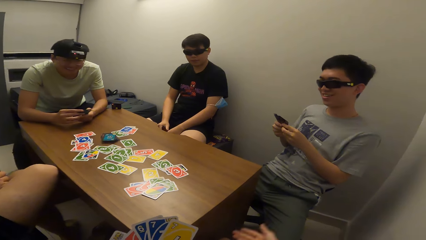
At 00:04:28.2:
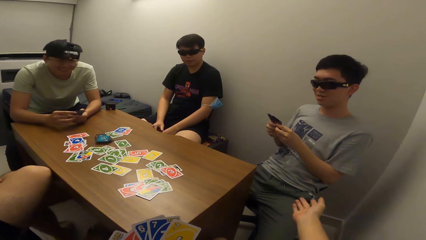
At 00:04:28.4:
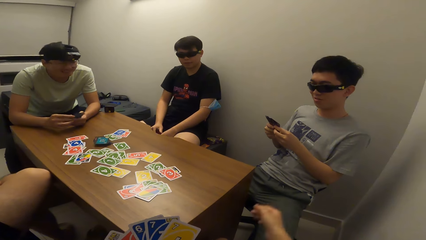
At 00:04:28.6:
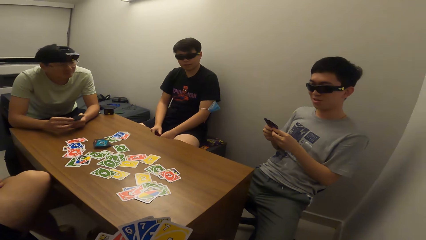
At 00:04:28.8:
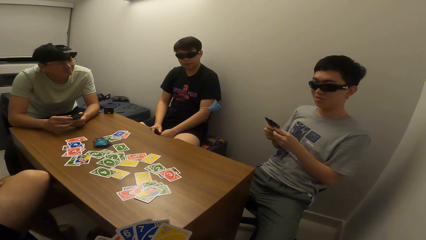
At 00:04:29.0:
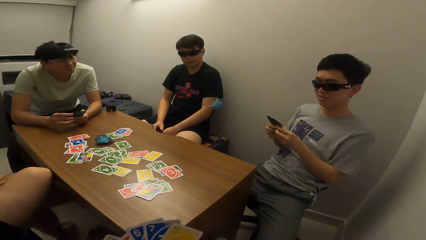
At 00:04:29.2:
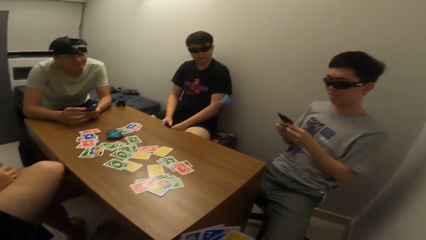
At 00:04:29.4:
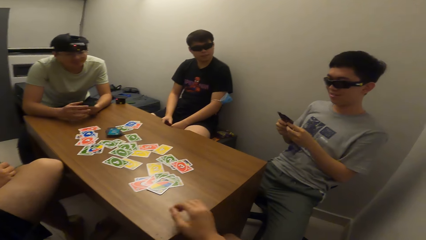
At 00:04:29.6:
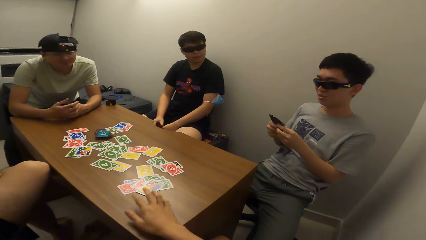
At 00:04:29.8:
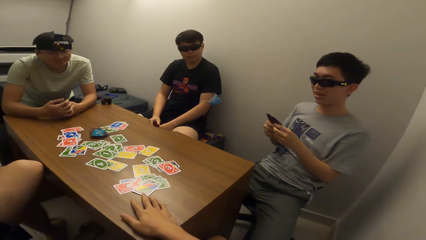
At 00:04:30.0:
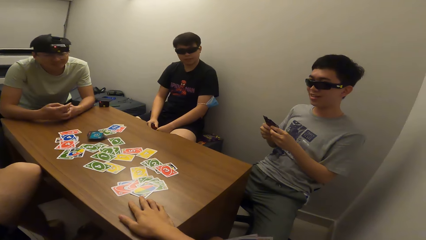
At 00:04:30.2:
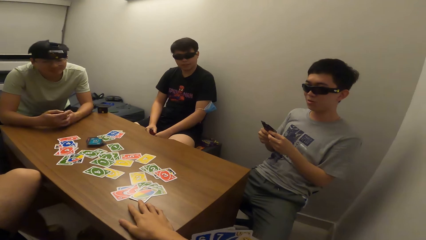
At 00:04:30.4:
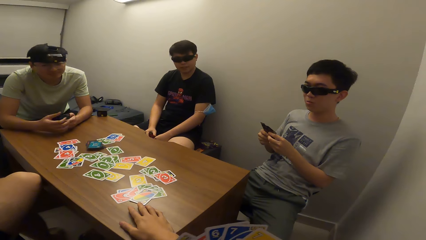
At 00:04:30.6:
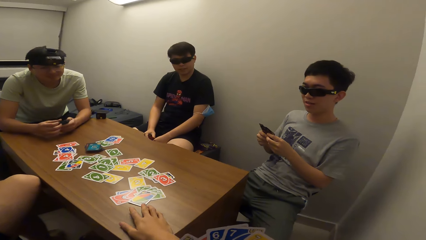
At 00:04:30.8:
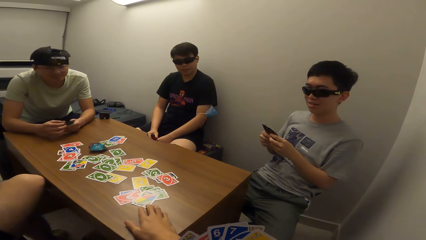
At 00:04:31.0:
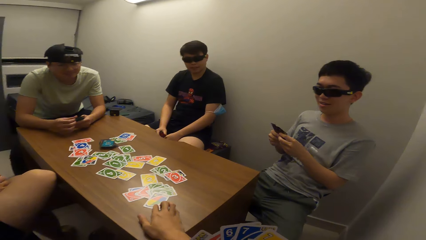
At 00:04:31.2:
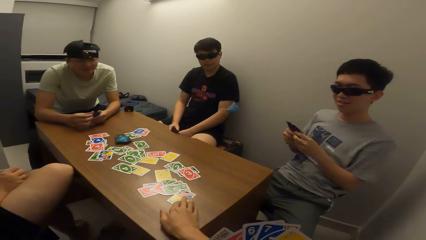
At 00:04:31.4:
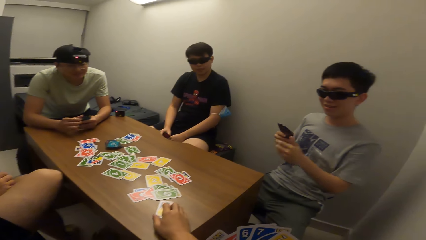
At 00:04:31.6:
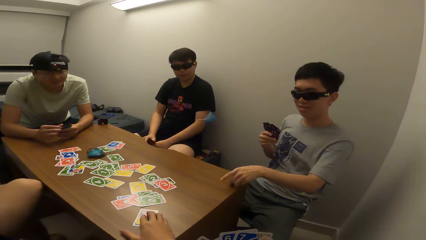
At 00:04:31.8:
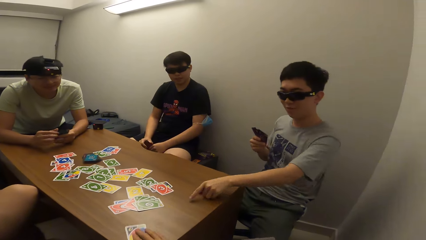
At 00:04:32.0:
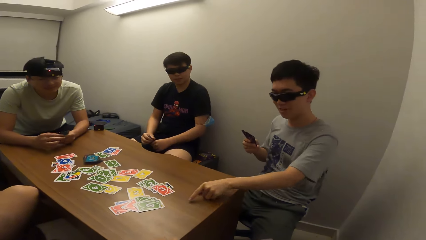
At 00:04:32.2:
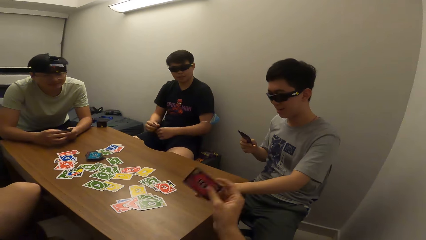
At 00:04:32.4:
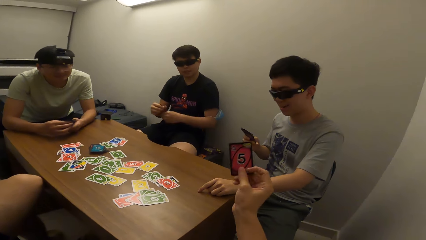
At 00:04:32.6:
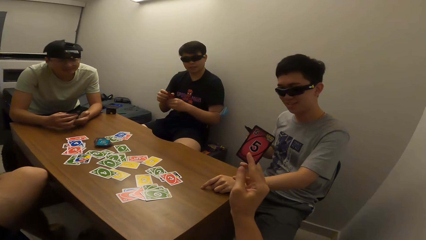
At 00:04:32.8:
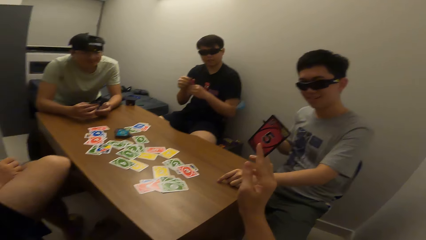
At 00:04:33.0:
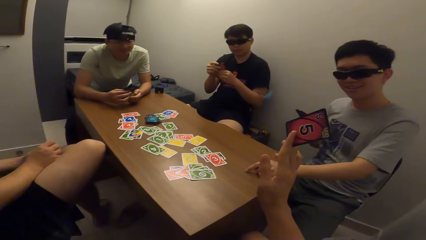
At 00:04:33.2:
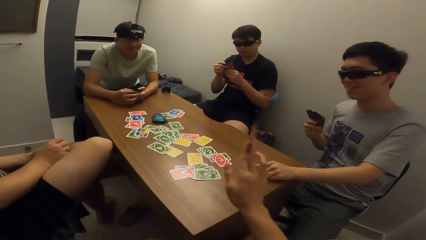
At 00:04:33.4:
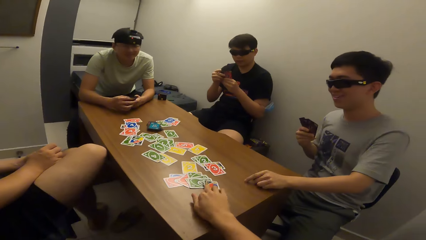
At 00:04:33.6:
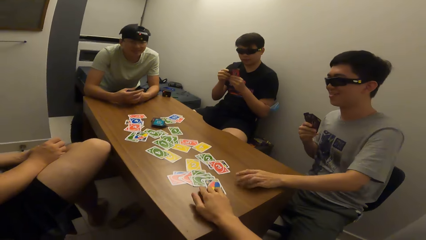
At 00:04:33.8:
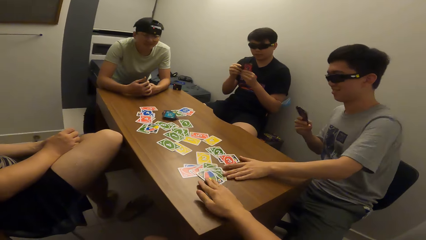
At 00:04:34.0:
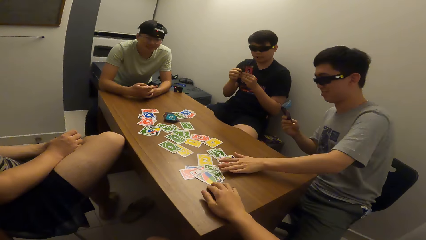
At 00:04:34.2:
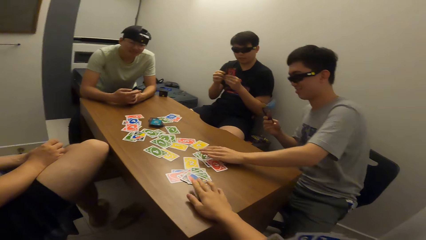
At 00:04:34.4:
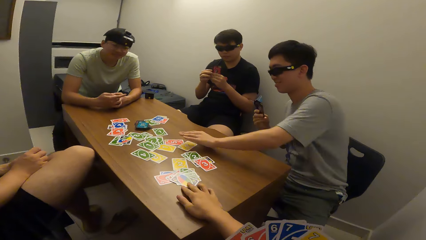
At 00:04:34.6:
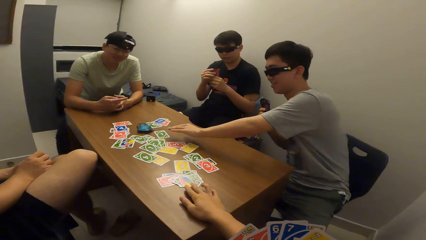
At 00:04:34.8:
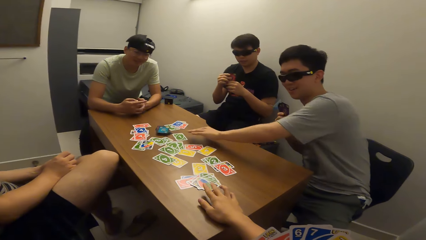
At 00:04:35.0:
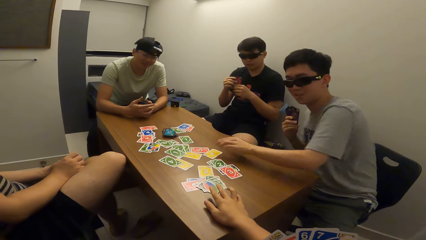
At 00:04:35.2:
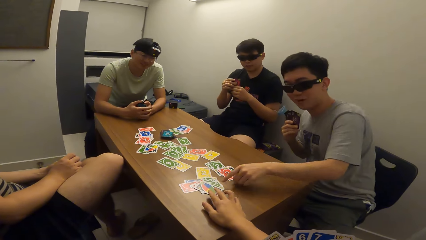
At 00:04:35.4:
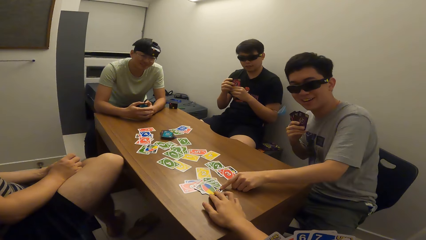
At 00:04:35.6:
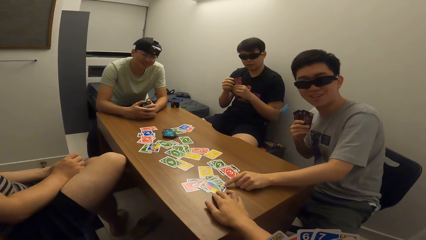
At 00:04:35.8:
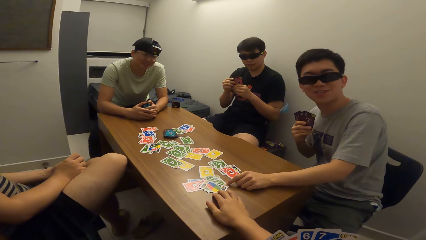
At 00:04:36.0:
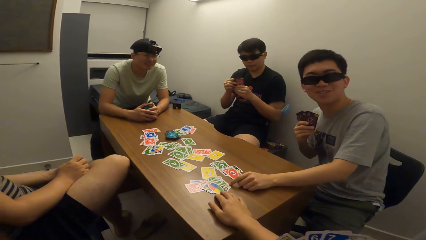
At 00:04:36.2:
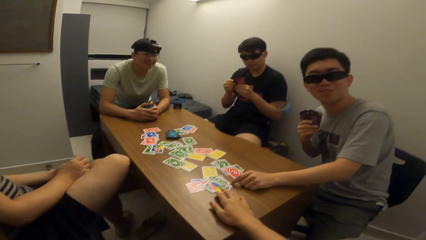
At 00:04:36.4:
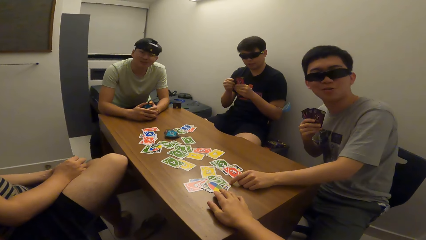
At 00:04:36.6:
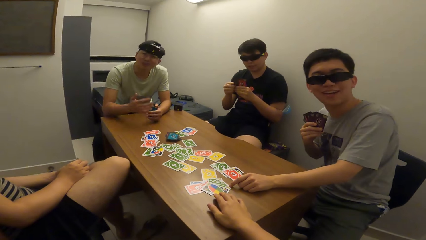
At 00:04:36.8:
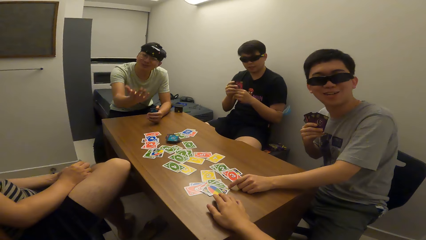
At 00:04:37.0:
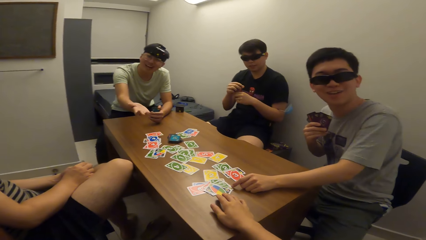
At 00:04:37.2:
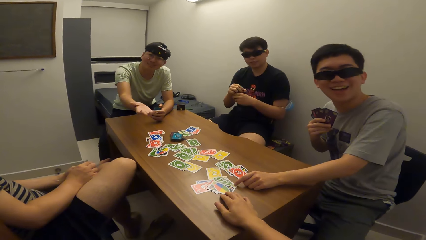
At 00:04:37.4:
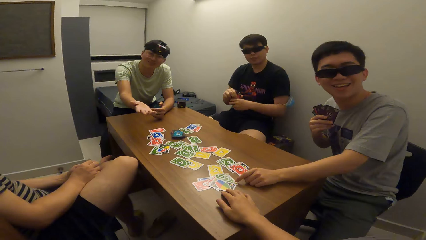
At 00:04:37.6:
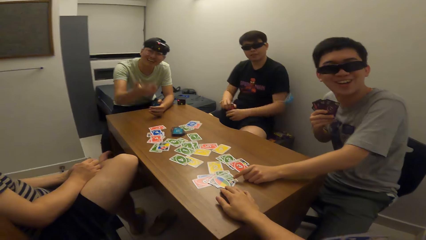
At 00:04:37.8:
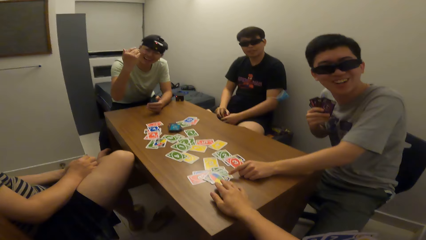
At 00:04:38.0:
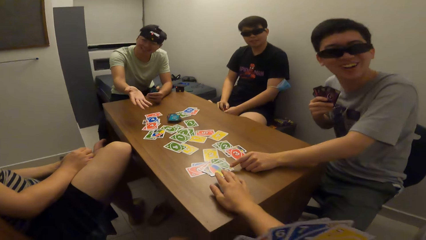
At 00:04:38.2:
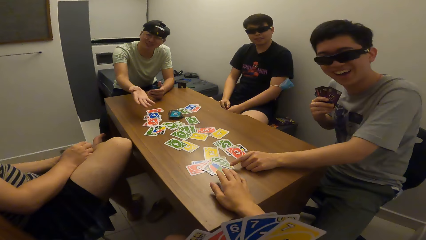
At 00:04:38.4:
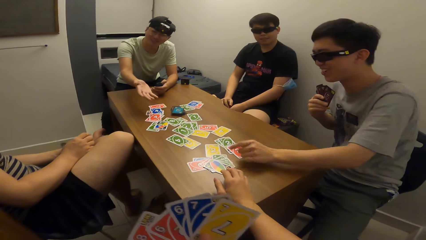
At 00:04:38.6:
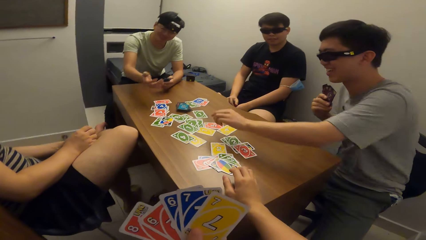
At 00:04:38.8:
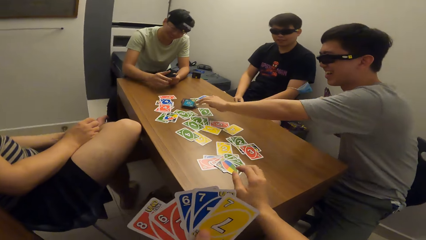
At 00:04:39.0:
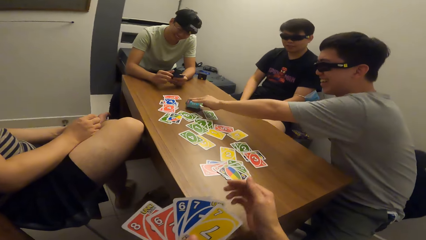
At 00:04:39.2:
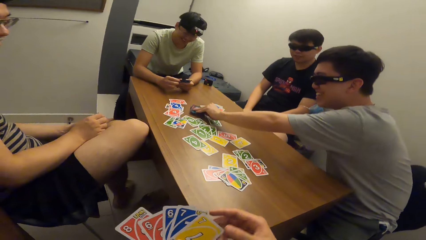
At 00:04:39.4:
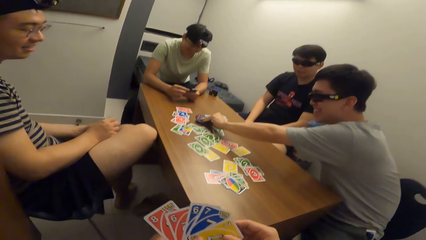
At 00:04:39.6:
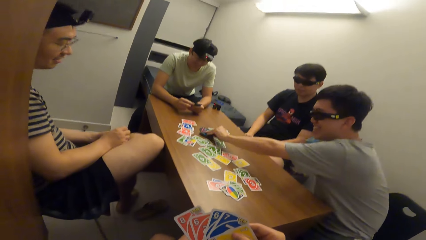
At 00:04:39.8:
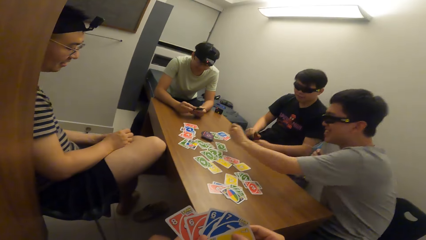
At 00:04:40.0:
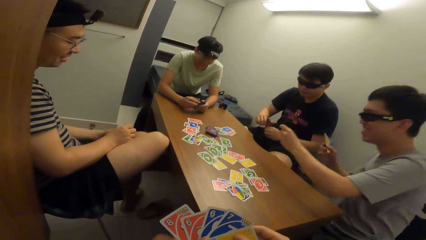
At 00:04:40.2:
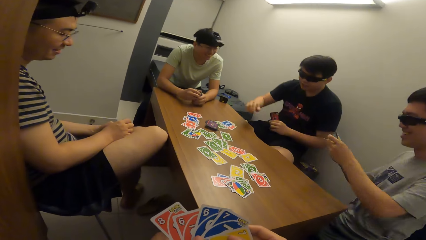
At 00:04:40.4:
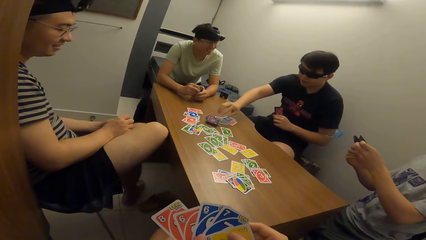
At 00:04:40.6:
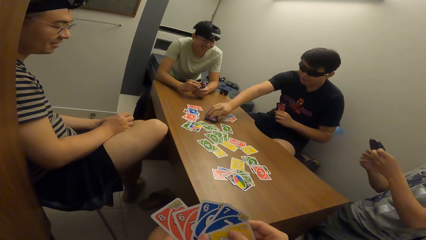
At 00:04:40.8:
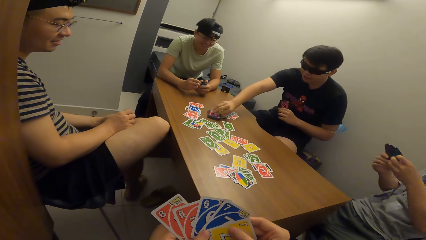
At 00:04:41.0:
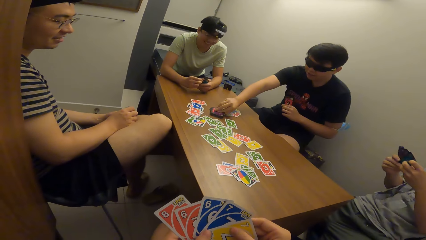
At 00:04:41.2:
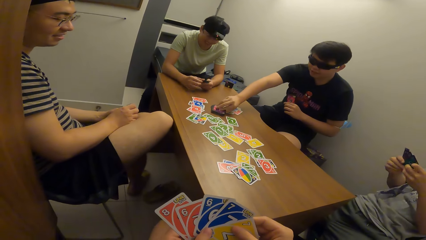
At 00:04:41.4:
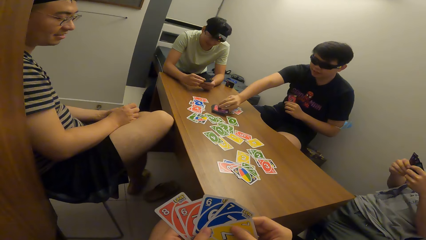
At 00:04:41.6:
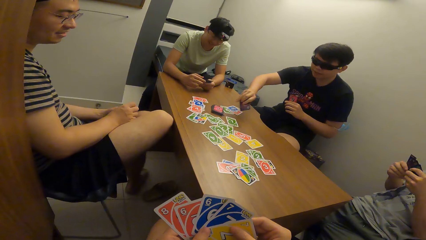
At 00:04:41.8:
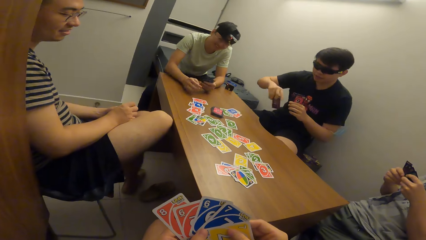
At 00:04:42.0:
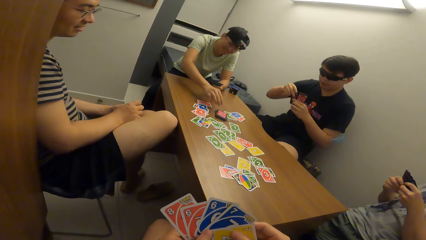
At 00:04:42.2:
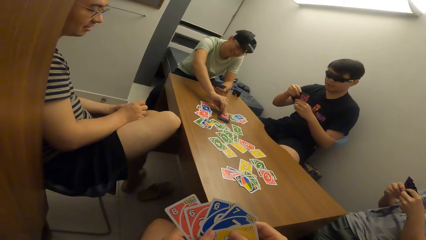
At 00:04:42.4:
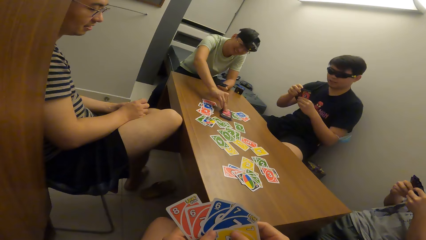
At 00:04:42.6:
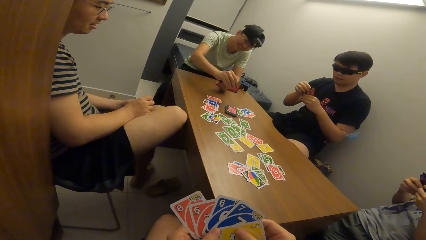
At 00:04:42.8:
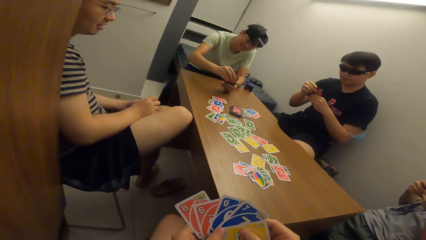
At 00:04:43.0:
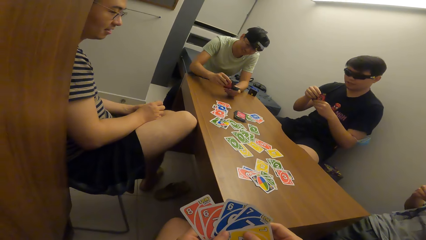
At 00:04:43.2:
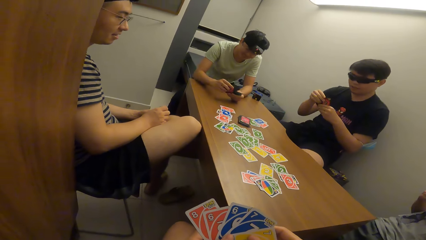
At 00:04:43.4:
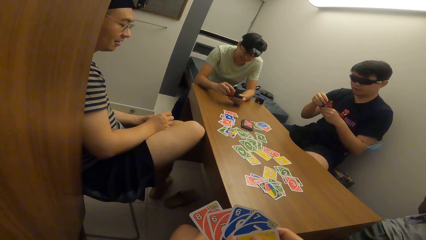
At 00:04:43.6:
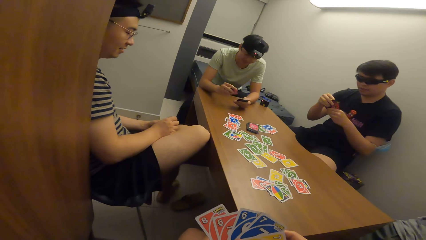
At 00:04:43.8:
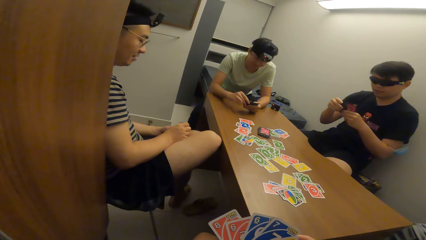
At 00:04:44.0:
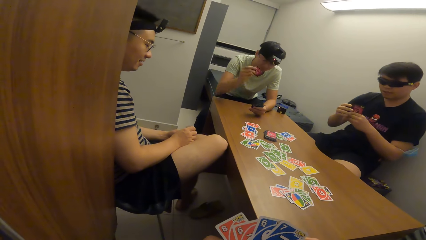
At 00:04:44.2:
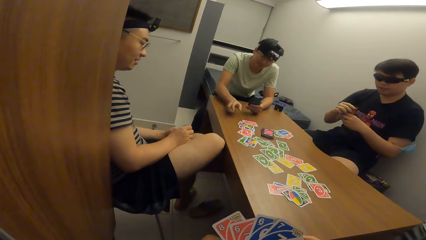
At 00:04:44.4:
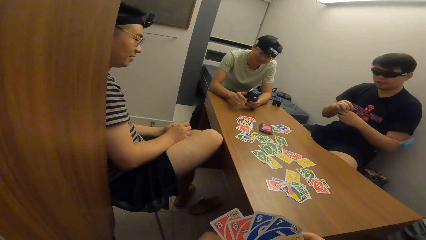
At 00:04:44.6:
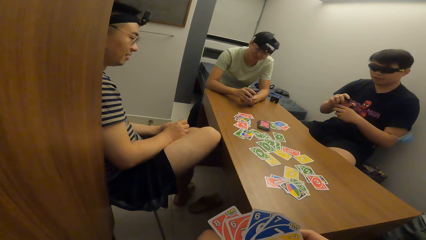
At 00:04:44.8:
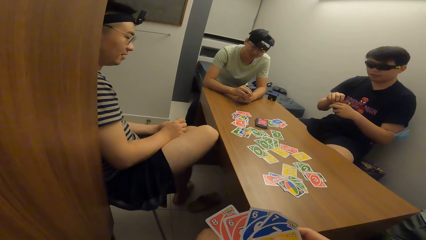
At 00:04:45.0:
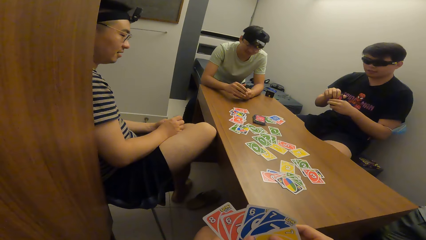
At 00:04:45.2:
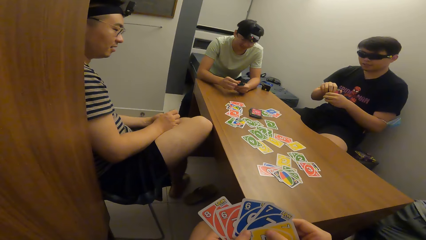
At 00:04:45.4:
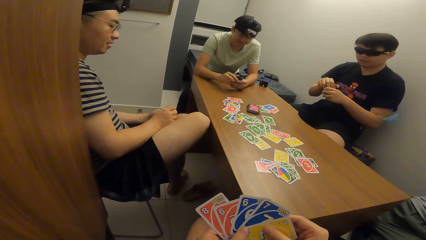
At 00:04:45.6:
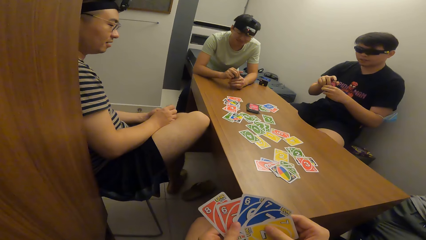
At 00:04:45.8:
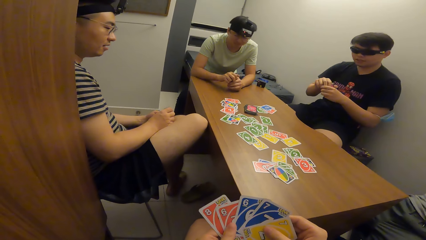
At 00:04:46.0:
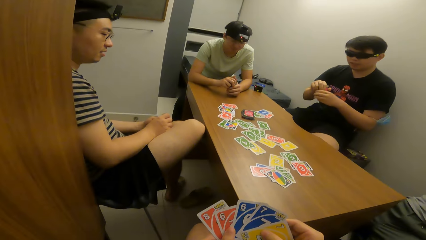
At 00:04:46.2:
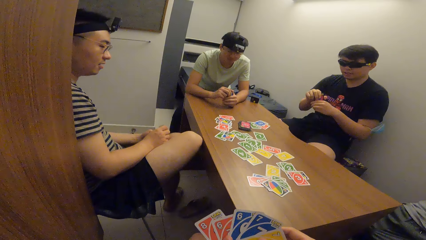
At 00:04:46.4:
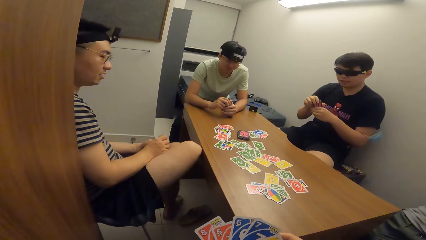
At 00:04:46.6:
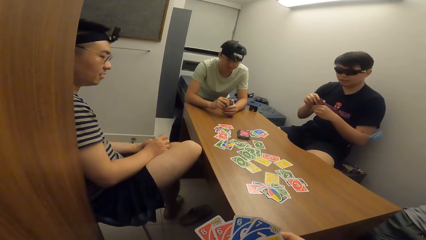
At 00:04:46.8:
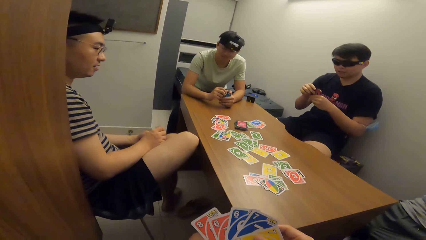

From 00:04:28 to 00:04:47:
The camera wearer converses with a man. He picks a card from the table with his right hand. The man touches the table with his left hand and interacts with the camera wearer. The camera wearer drops the card on the table with his right hand. The man interacts with the camera wearer. The man touches a card. Another man interacts with the camera wearer. The first man picks a card from the table with his left hand. A third man picks a card from the table with his right hand. The second man picks a card from the table with his right hand. The second man drops a card on the table with his right hand.
